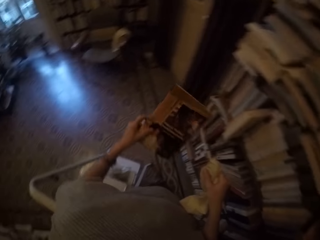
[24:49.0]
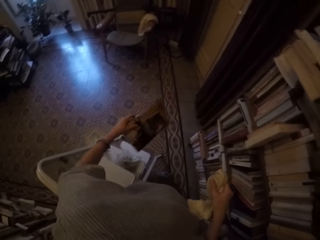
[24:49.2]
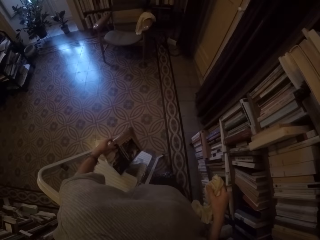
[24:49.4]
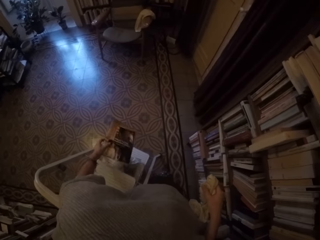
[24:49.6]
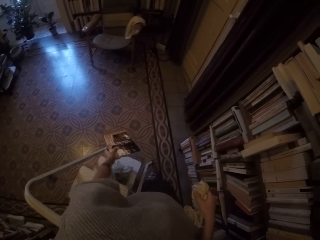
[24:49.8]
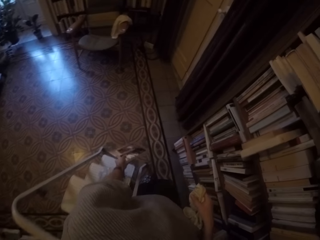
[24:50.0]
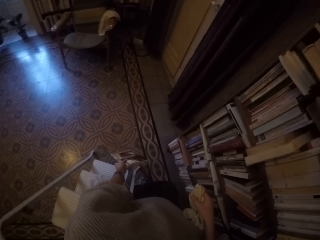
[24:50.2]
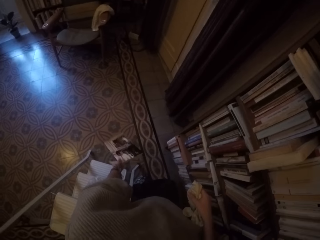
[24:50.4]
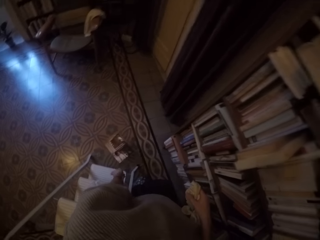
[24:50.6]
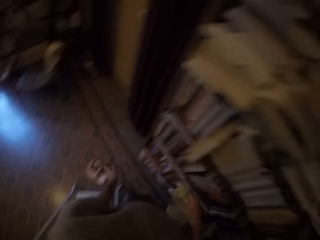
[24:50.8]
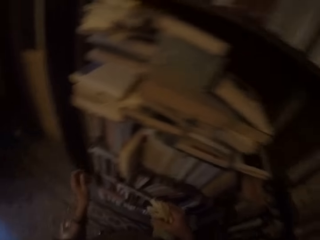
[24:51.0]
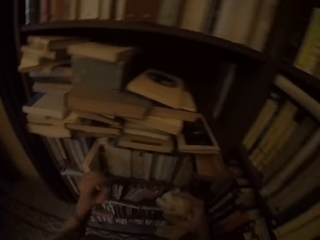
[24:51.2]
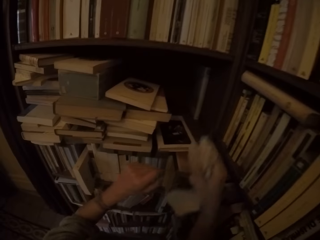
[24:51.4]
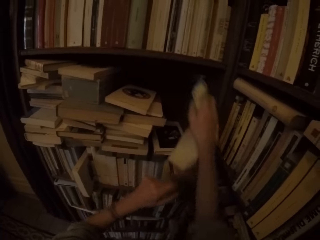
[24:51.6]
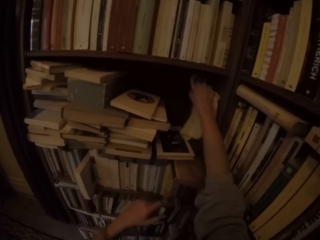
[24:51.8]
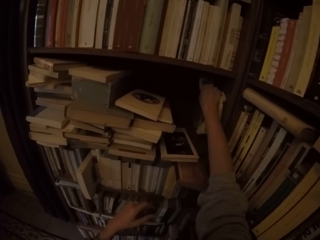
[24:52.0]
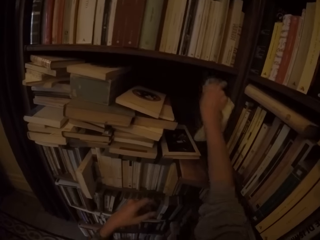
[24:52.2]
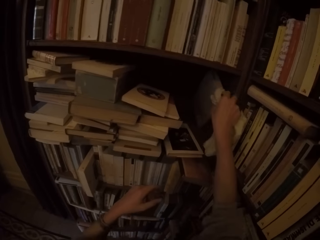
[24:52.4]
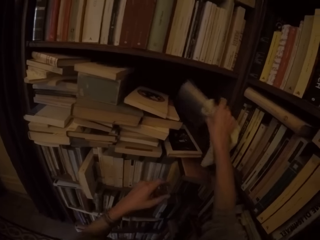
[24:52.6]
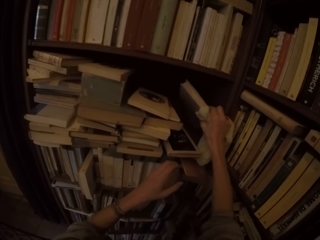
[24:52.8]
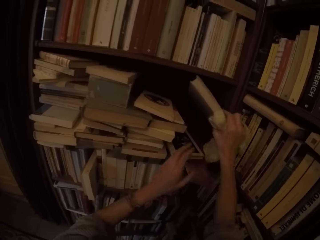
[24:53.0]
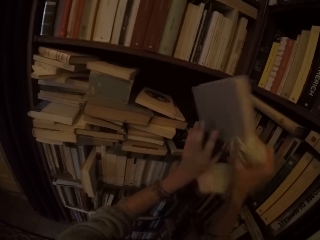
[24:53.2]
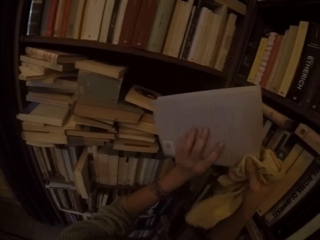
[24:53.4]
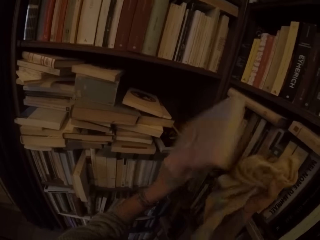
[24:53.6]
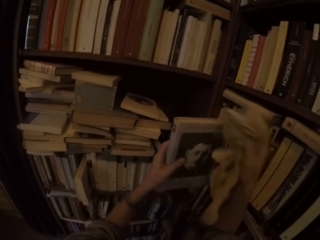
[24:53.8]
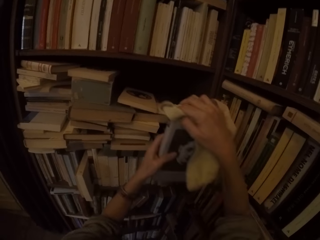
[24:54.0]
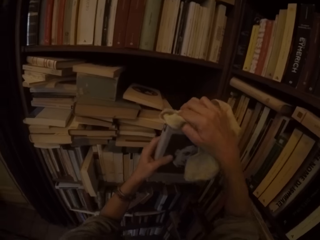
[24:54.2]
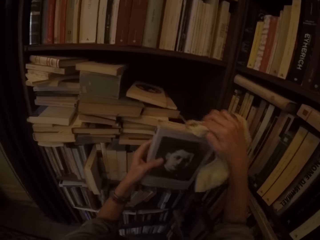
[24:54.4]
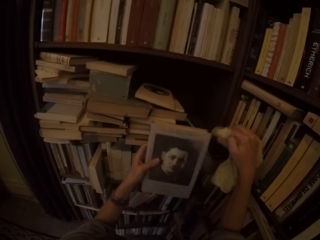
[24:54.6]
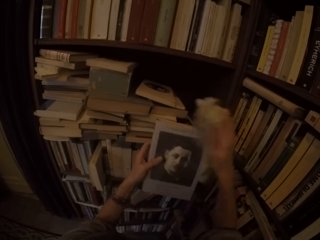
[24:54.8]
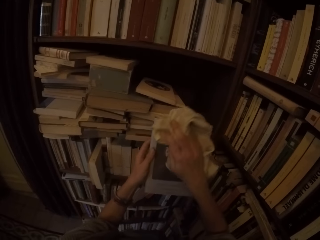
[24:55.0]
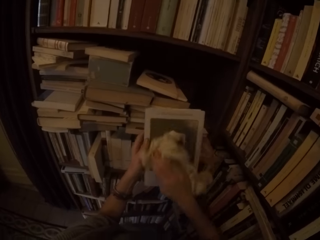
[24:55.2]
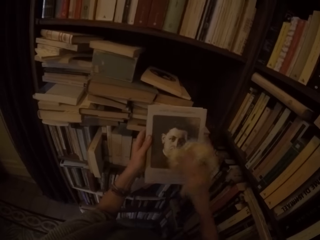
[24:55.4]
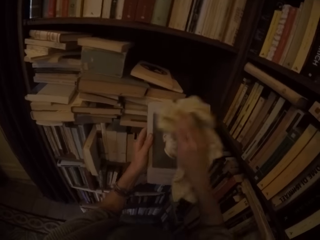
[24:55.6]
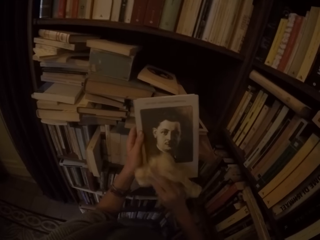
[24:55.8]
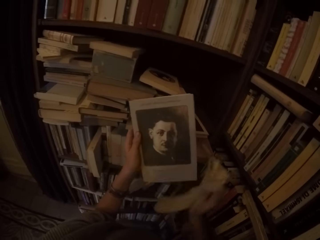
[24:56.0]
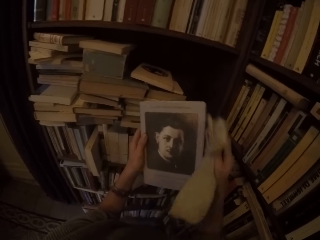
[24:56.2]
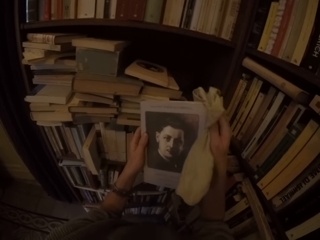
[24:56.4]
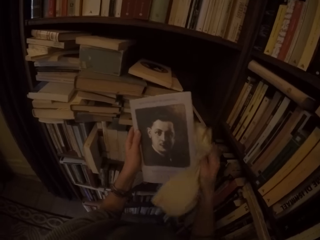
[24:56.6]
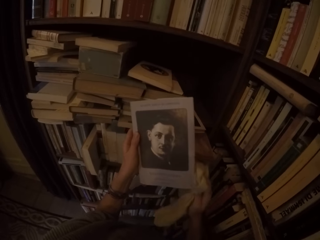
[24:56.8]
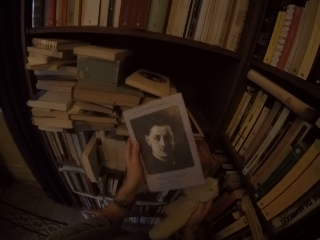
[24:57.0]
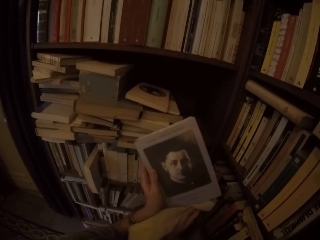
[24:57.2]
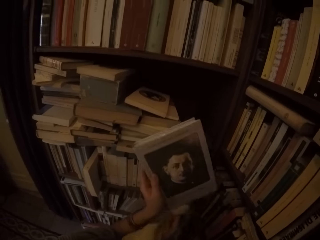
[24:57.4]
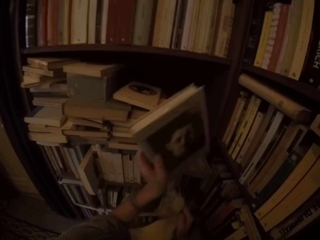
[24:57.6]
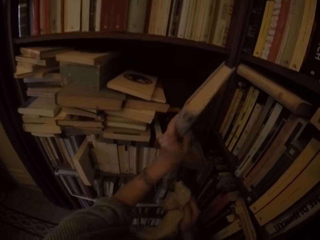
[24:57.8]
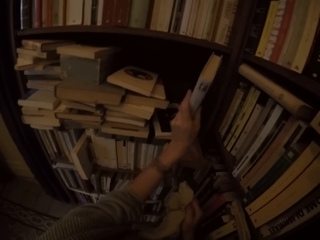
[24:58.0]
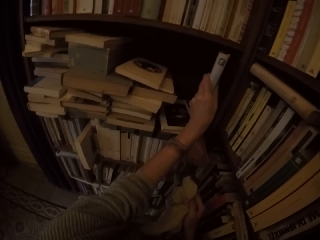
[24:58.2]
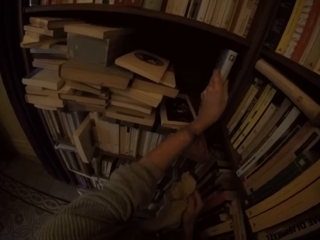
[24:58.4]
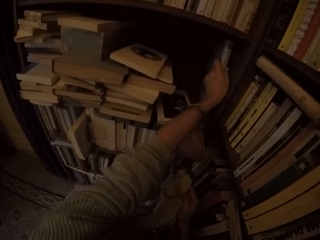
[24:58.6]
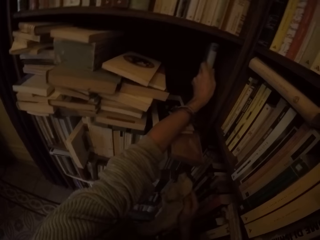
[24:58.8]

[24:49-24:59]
The camera wearer drops the book on the floor with his left hand. He picks up another book from the shelf with his right hand. He passes the book to his left hand. He wipes the book with the towel in his right hand.

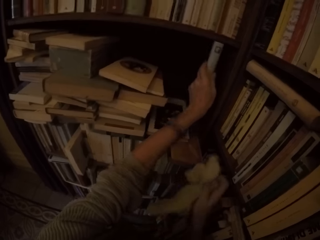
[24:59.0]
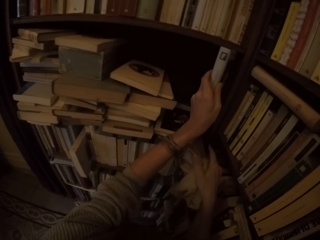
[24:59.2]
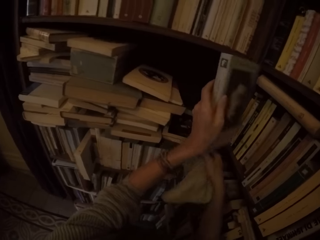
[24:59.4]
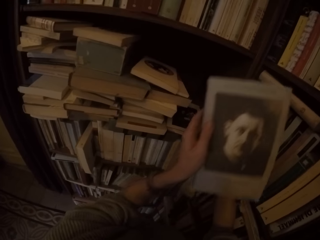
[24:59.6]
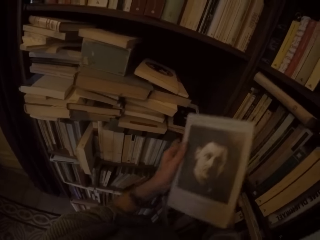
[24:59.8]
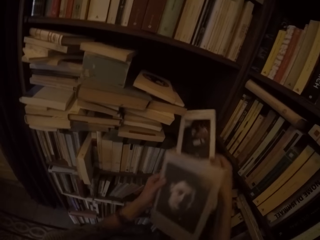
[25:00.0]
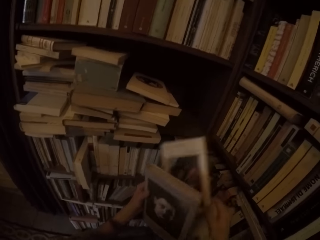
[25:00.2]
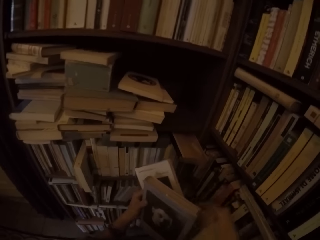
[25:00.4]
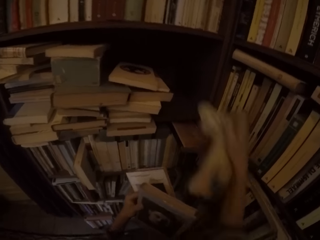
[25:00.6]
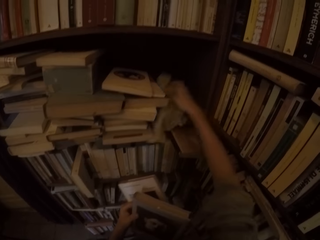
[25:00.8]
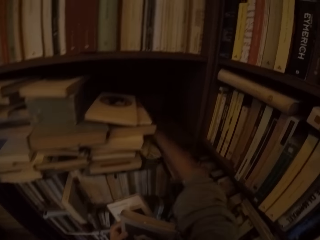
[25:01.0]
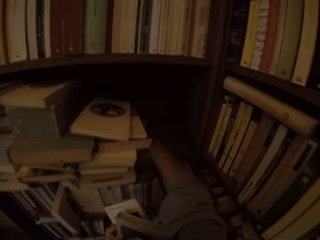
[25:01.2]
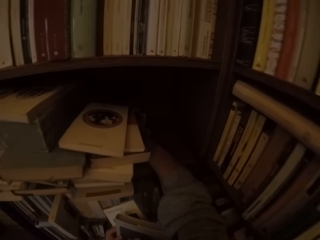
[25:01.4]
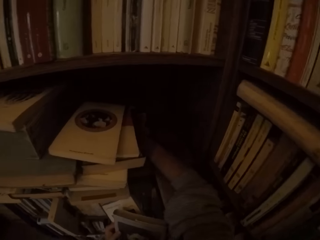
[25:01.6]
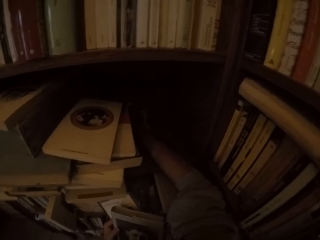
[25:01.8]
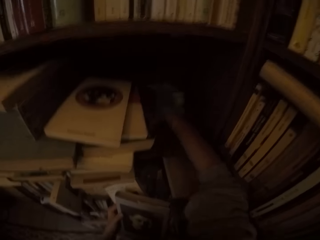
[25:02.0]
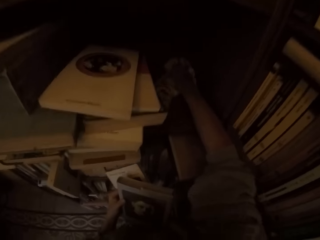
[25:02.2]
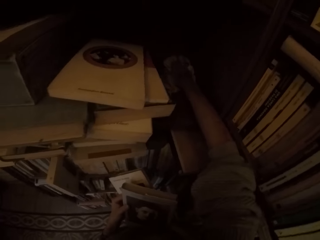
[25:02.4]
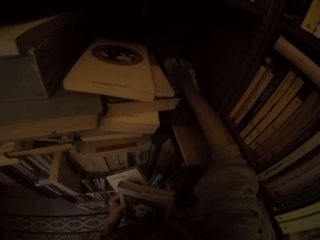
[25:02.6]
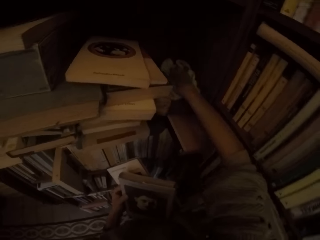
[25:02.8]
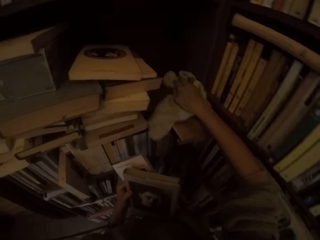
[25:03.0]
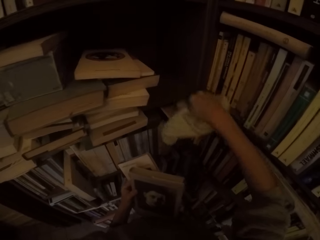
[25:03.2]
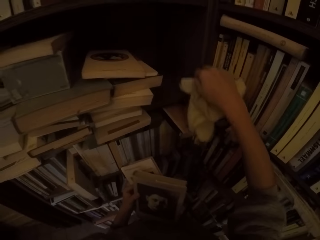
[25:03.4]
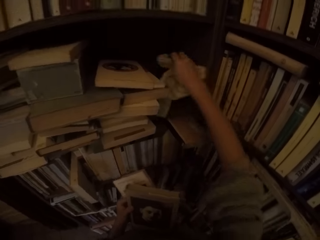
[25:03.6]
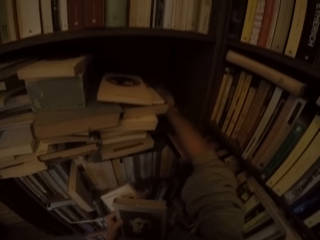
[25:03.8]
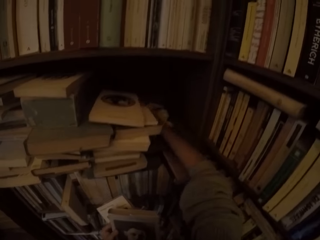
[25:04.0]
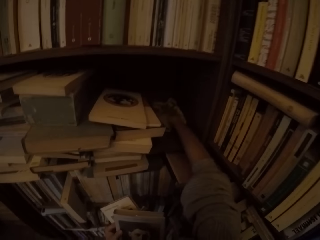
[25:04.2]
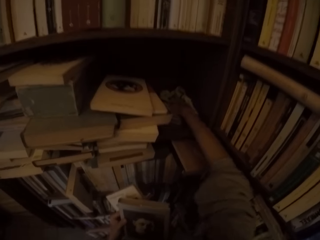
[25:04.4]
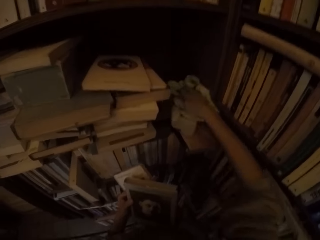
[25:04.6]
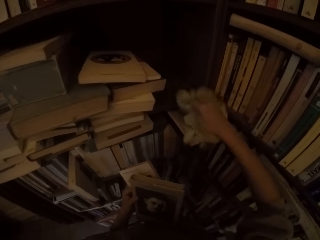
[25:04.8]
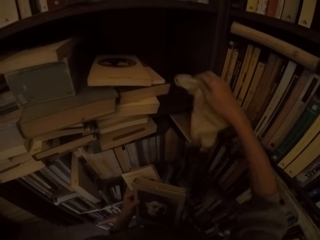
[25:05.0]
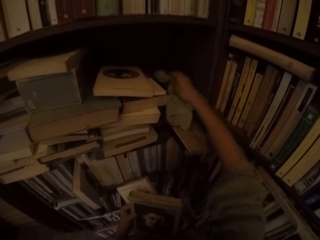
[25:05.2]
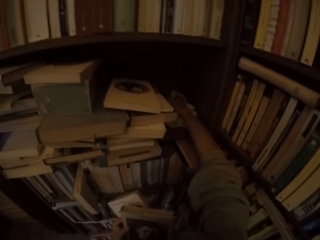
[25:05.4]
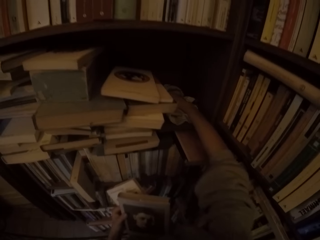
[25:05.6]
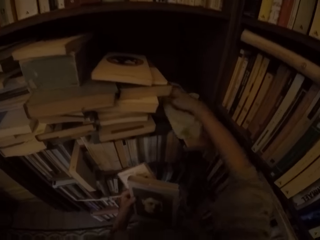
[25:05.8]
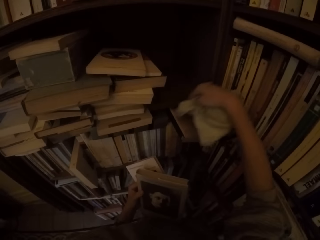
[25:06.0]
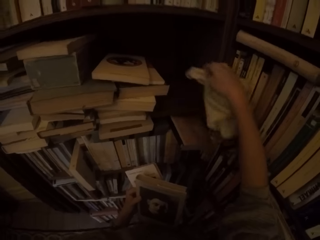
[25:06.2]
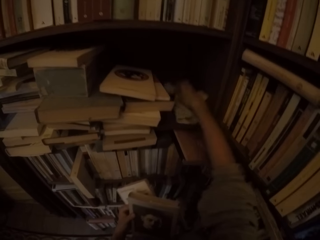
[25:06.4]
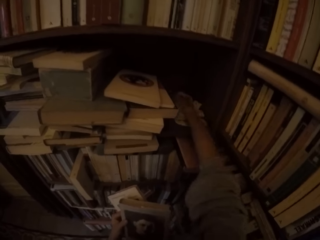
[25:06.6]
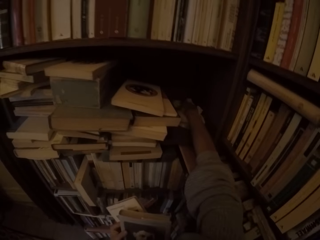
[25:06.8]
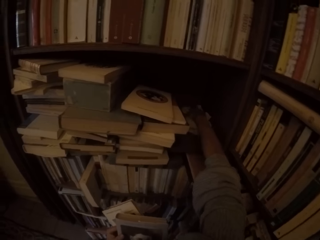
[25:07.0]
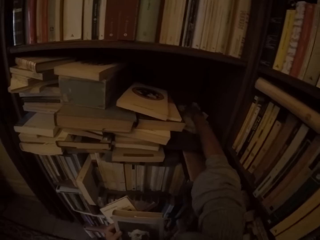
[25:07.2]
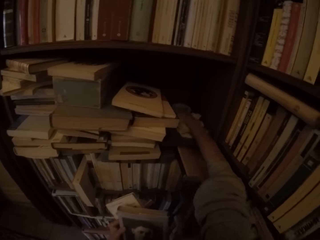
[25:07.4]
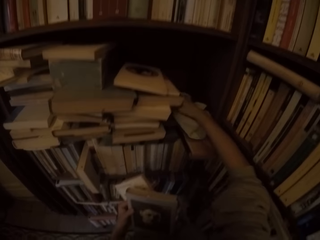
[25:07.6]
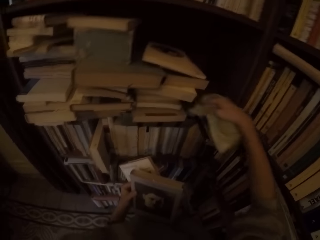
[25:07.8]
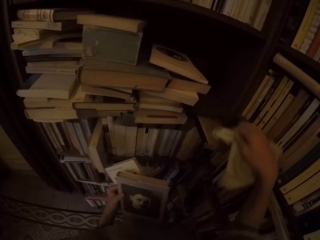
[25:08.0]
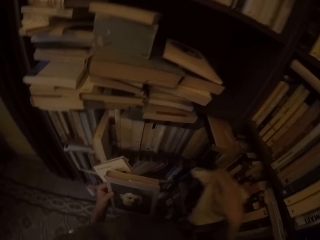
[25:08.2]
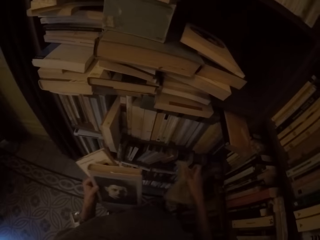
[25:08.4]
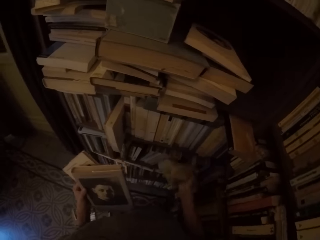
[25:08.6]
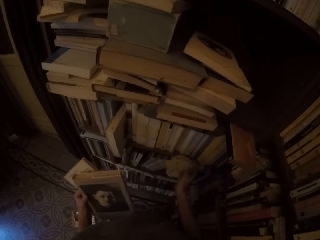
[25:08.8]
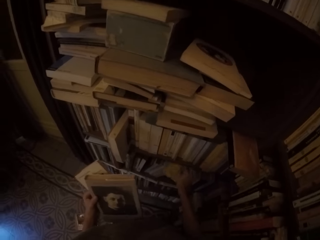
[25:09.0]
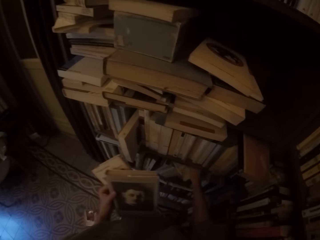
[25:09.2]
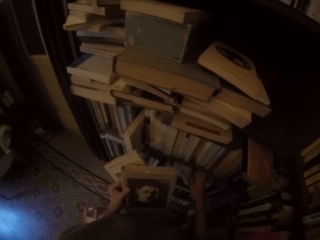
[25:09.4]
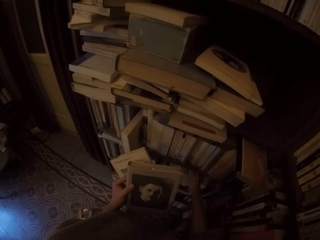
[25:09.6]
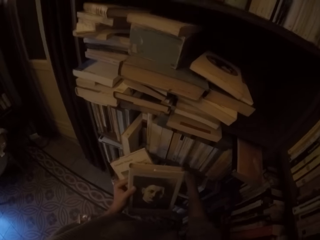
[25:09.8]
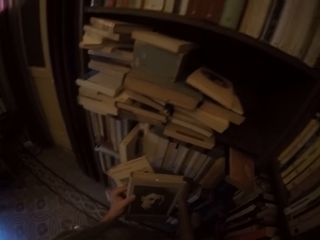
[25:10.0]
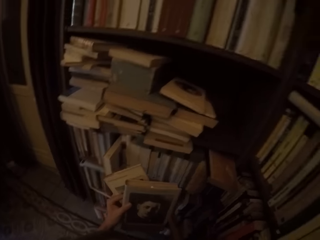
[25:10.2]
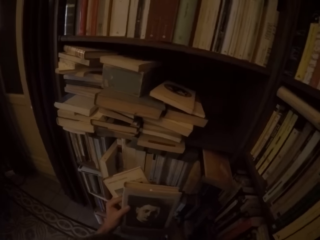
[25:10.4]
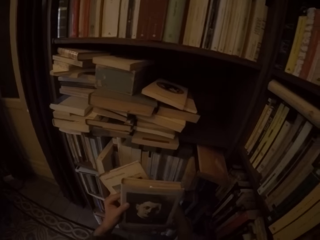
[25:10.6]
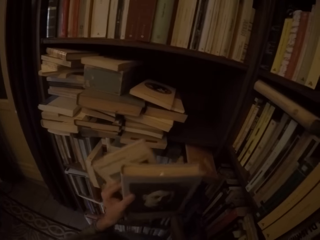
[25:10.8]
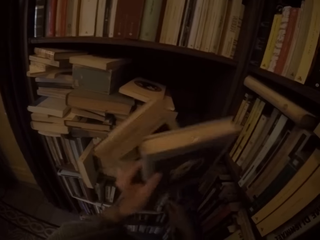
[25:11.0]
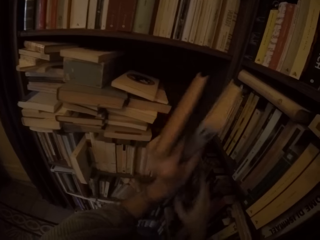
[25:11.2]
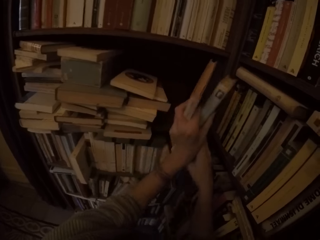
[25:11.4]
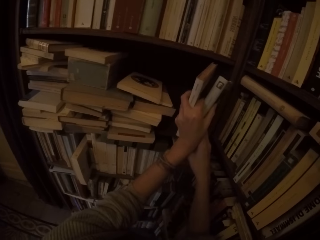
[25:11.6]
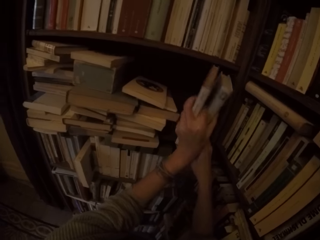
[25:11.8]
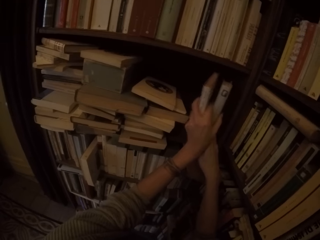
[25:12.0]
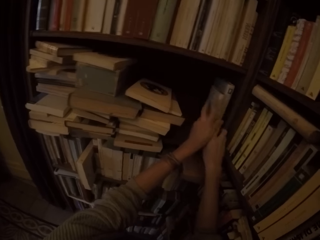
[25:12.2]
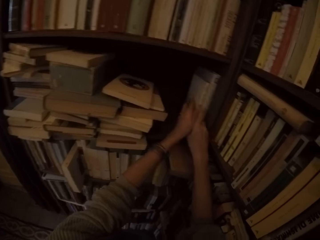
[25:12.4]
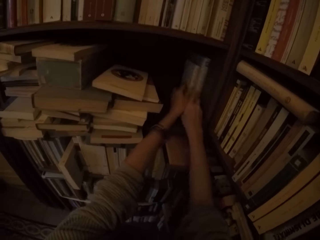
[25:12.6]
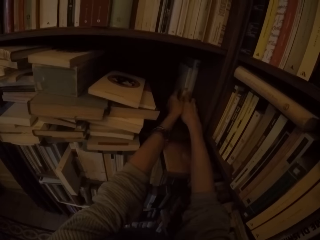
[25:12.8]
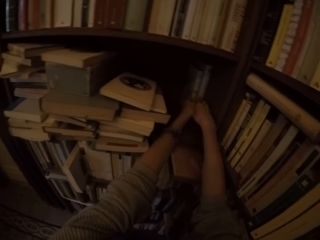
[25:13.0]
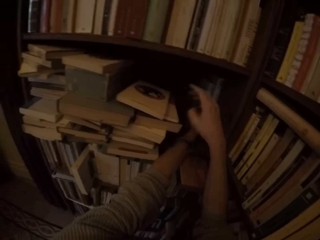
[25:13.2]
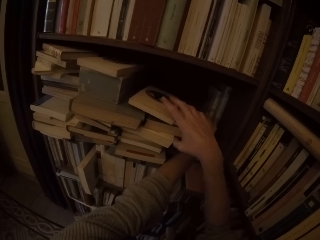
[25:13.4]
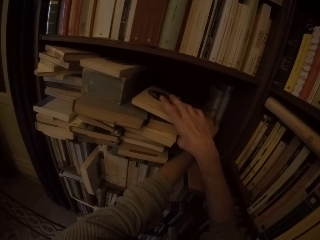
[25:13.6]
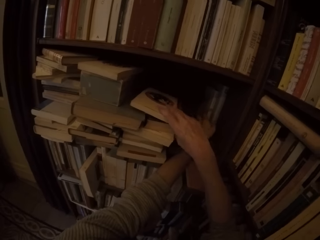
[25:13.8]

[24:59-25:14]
The camera wearer picks up another book from the shelf with his right hand. He passes the book to his left hand. He wipes the shelf with the towel in his right hand. He drops the towel in his right hand on the shelf, on the books. He arranges the books on the shelf with both hands.
